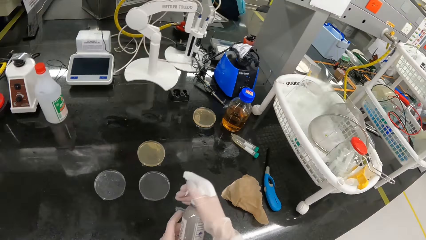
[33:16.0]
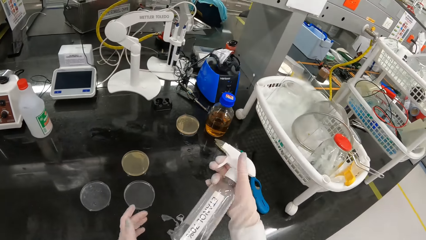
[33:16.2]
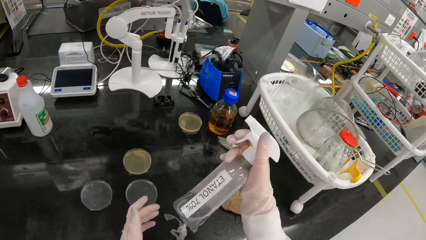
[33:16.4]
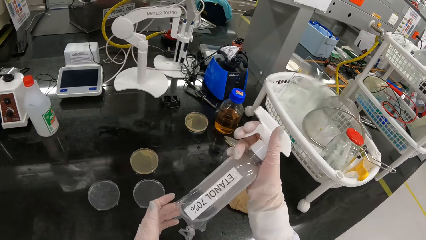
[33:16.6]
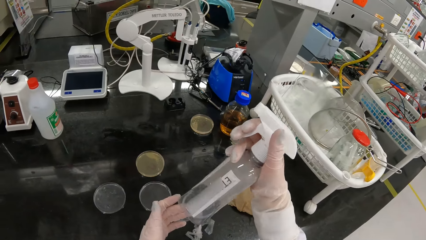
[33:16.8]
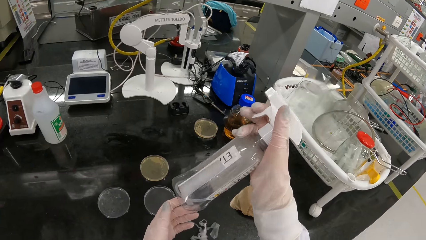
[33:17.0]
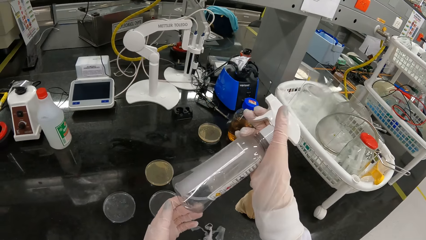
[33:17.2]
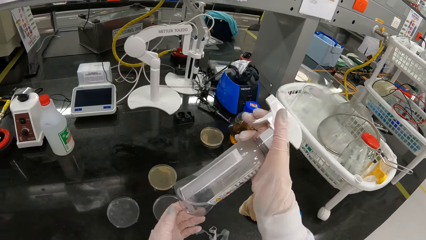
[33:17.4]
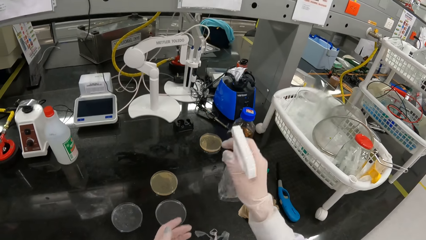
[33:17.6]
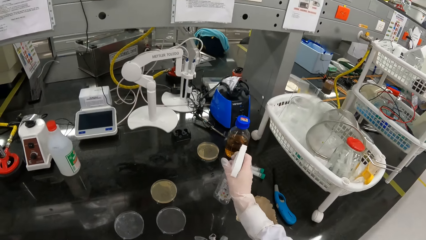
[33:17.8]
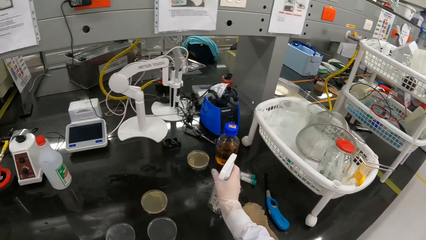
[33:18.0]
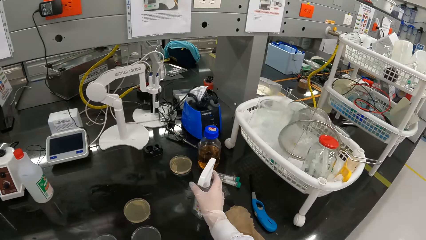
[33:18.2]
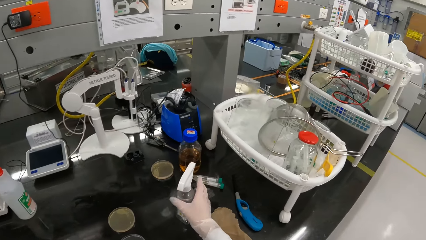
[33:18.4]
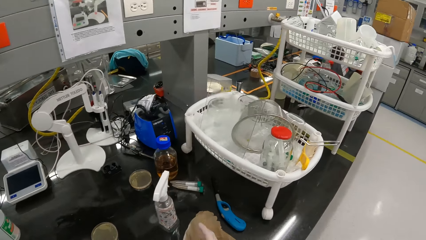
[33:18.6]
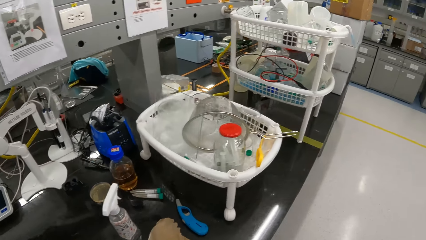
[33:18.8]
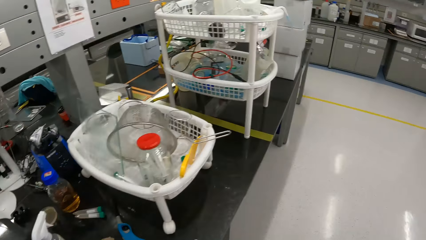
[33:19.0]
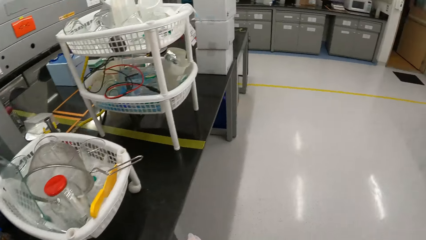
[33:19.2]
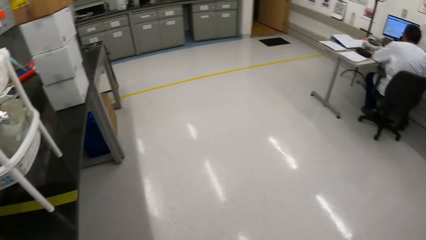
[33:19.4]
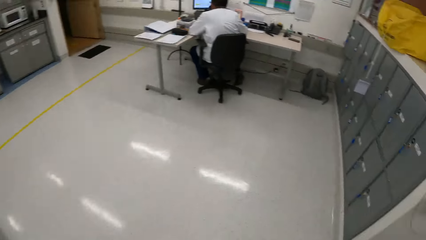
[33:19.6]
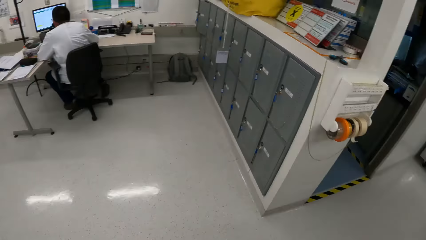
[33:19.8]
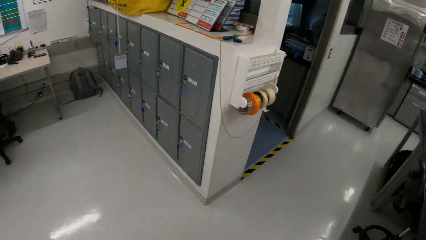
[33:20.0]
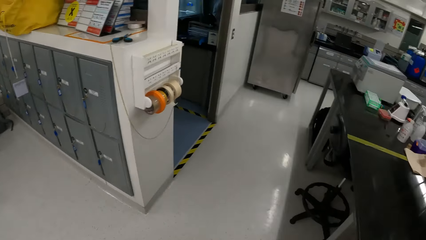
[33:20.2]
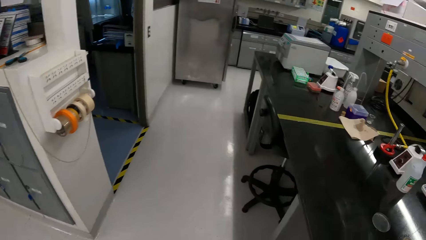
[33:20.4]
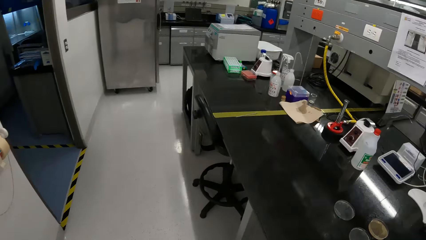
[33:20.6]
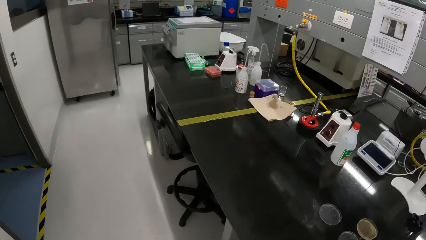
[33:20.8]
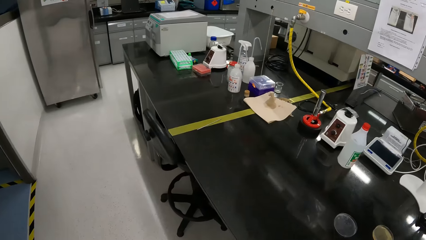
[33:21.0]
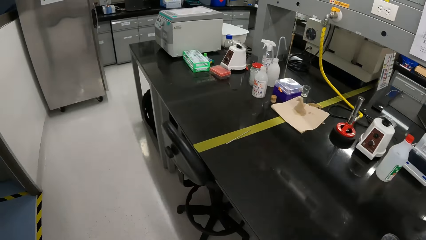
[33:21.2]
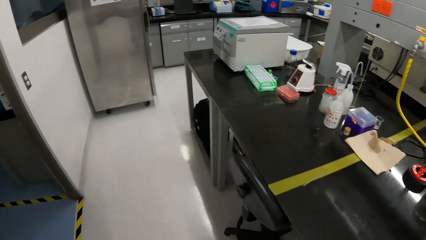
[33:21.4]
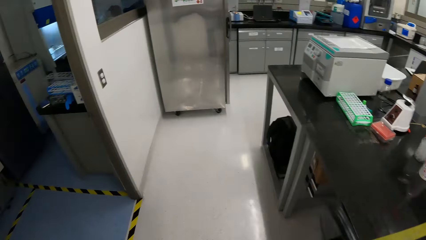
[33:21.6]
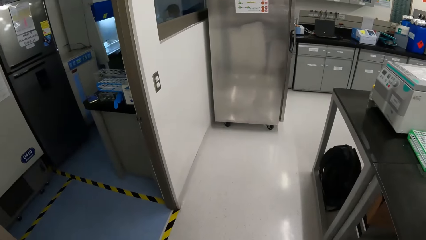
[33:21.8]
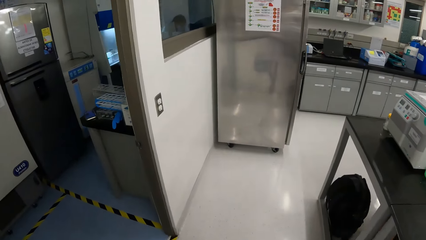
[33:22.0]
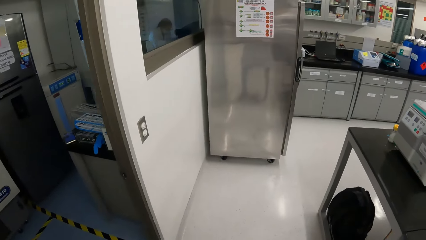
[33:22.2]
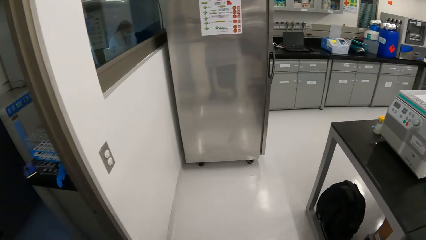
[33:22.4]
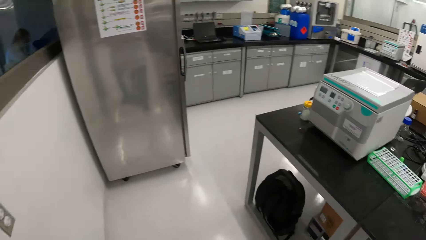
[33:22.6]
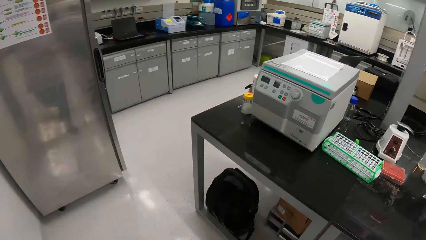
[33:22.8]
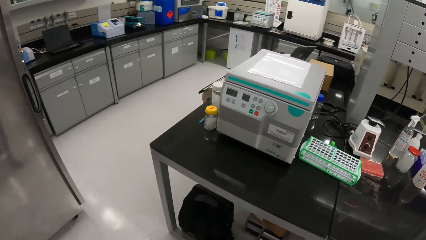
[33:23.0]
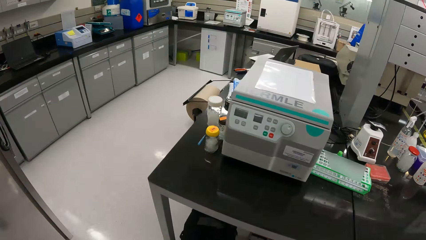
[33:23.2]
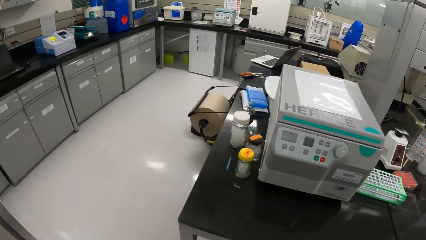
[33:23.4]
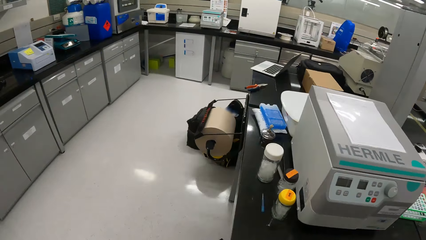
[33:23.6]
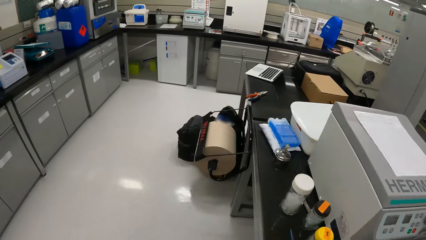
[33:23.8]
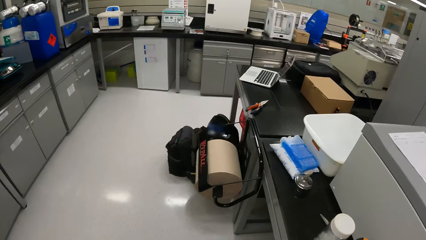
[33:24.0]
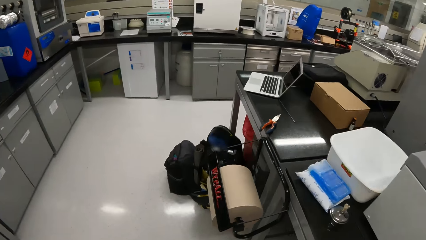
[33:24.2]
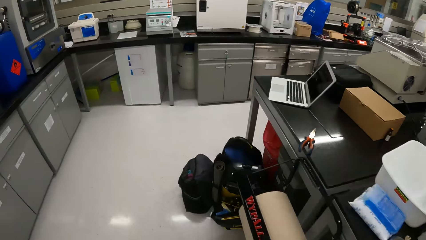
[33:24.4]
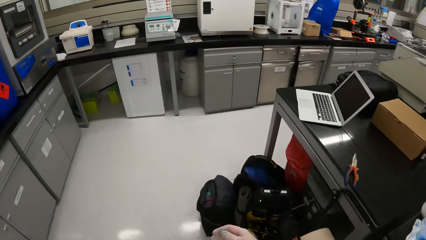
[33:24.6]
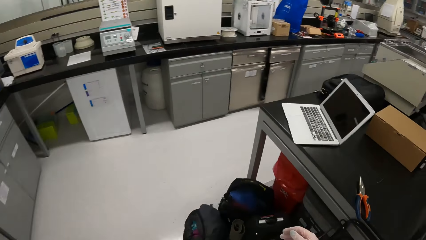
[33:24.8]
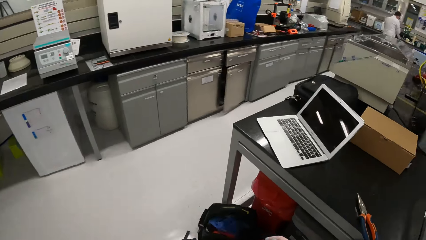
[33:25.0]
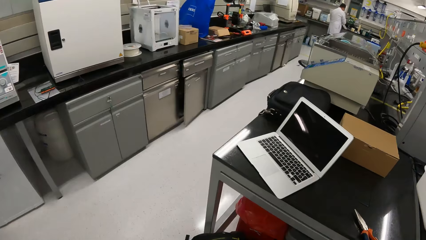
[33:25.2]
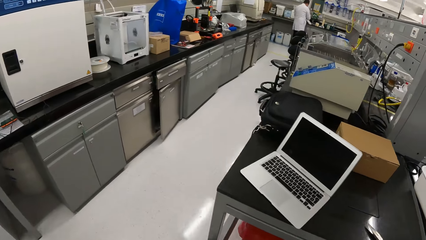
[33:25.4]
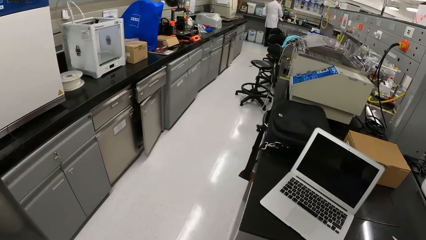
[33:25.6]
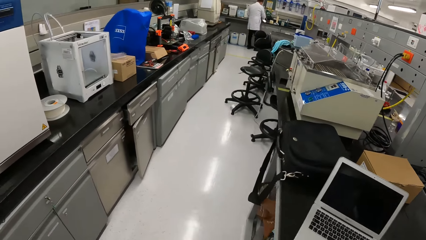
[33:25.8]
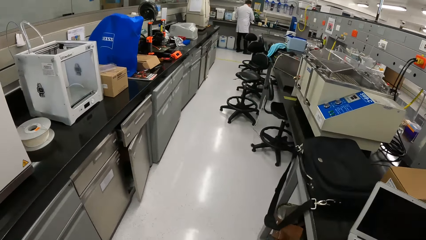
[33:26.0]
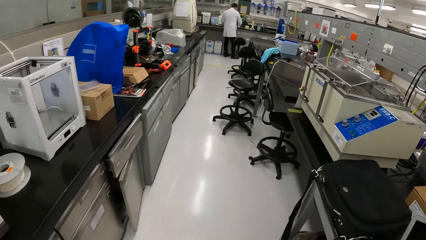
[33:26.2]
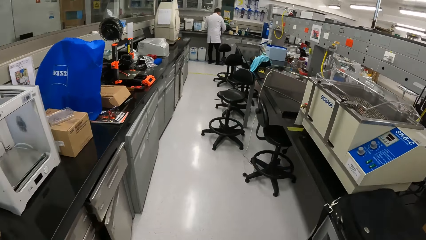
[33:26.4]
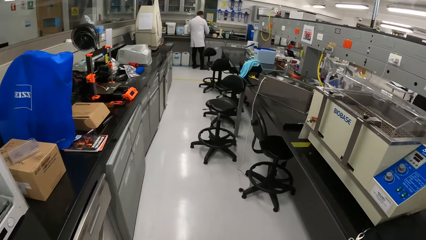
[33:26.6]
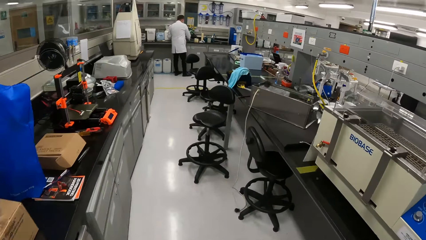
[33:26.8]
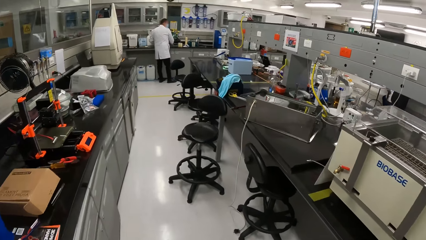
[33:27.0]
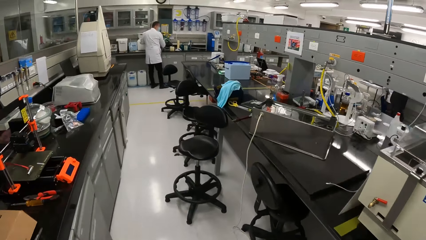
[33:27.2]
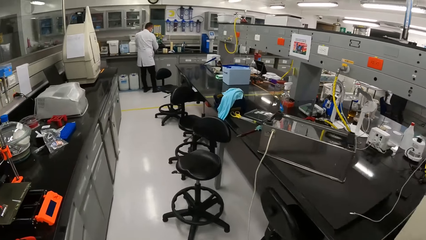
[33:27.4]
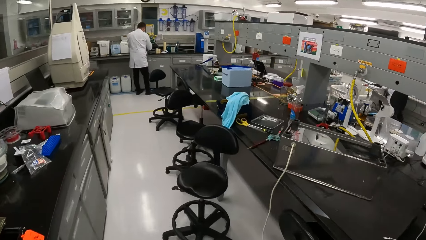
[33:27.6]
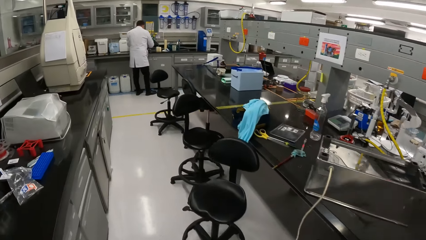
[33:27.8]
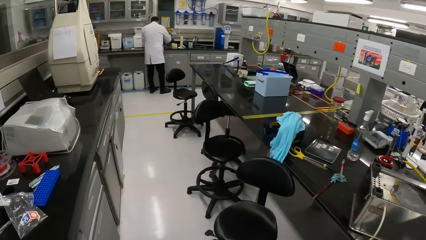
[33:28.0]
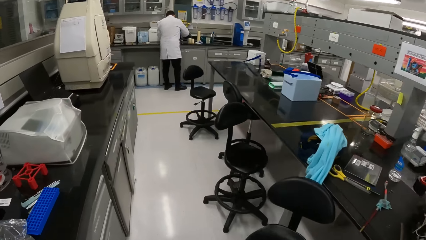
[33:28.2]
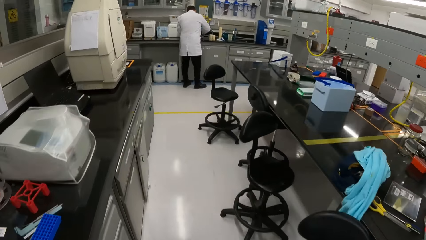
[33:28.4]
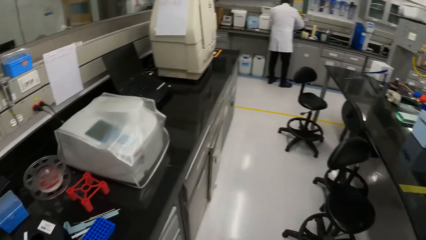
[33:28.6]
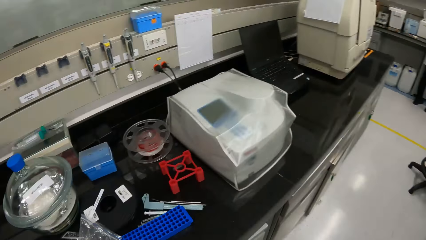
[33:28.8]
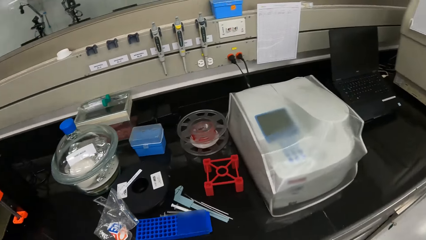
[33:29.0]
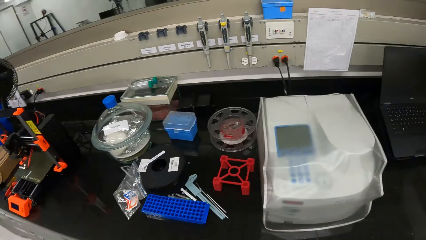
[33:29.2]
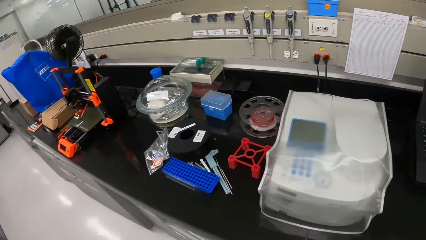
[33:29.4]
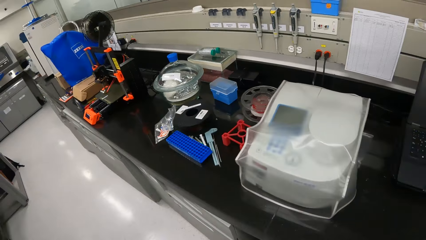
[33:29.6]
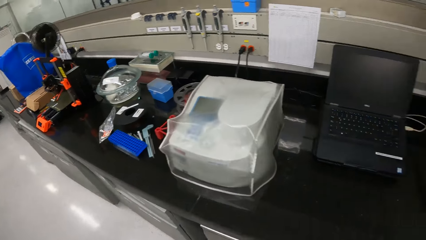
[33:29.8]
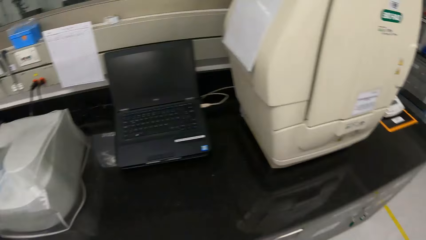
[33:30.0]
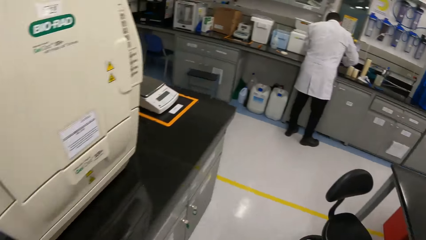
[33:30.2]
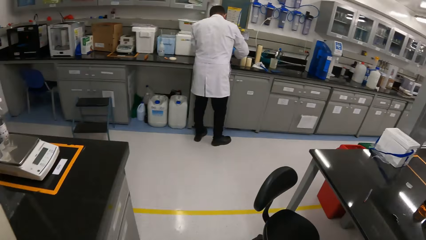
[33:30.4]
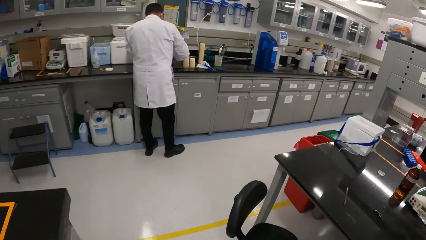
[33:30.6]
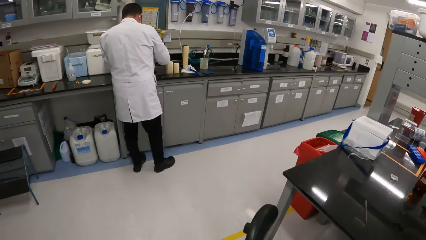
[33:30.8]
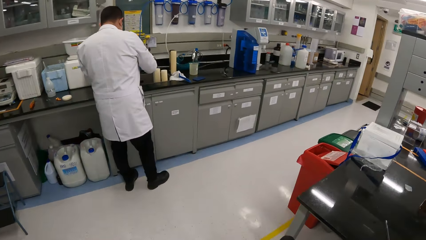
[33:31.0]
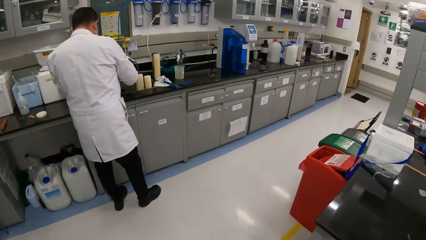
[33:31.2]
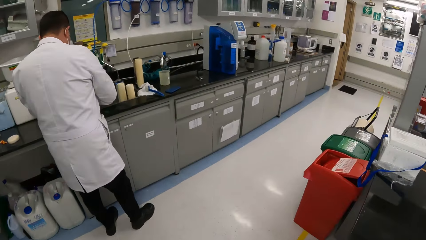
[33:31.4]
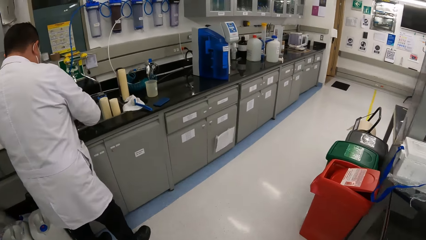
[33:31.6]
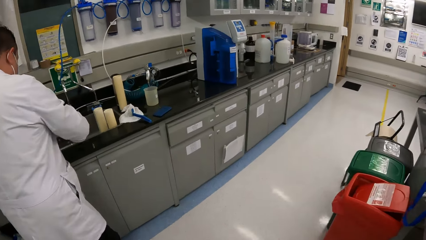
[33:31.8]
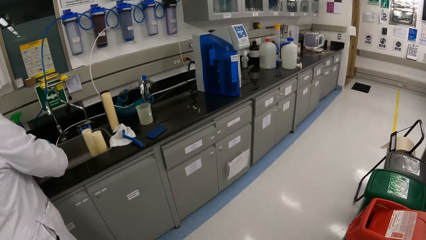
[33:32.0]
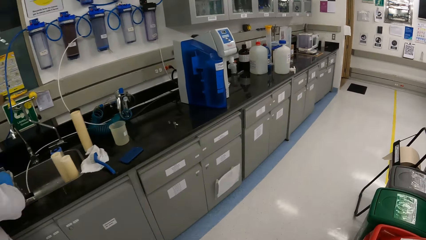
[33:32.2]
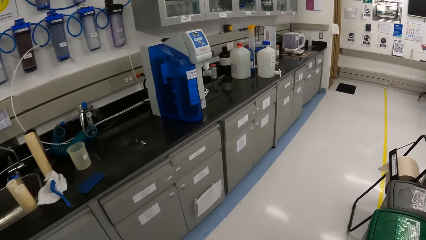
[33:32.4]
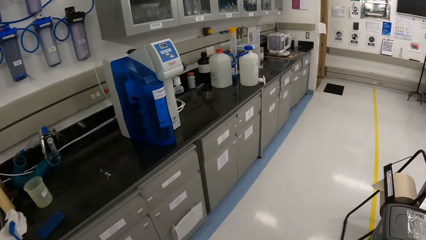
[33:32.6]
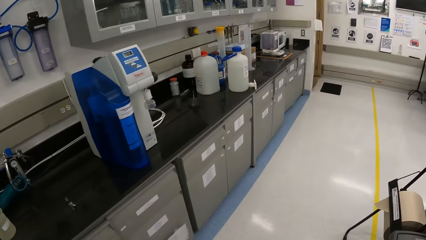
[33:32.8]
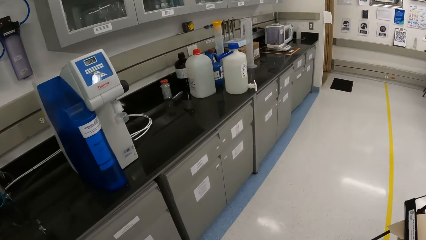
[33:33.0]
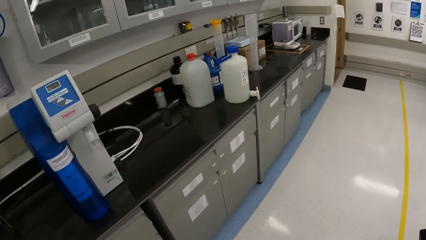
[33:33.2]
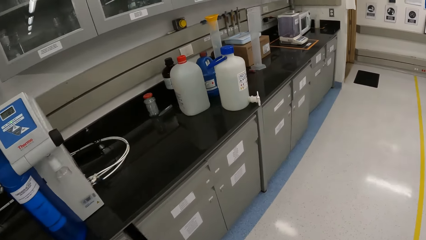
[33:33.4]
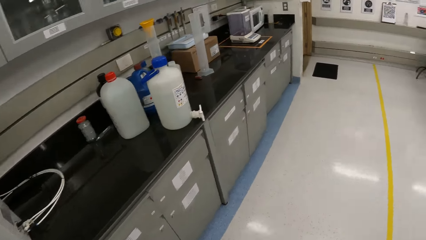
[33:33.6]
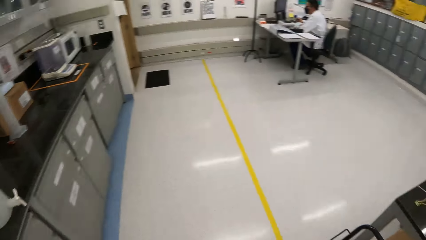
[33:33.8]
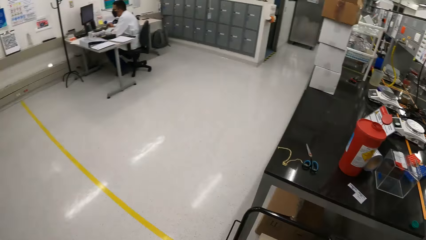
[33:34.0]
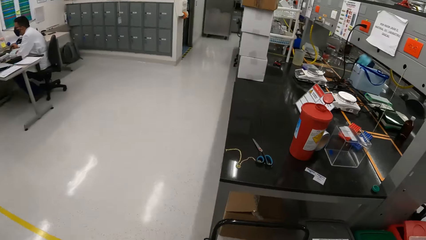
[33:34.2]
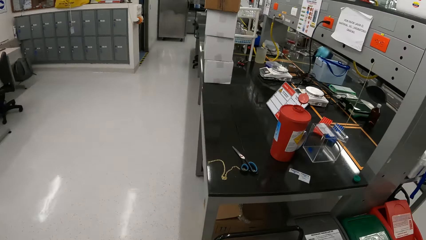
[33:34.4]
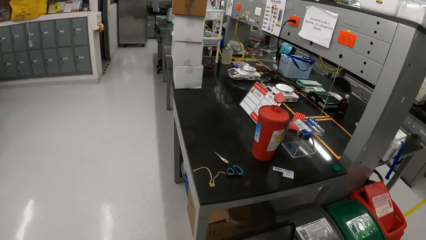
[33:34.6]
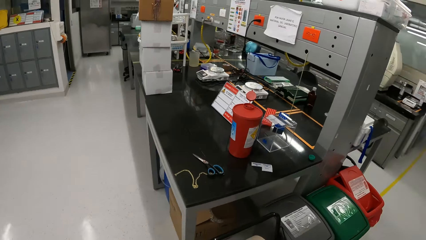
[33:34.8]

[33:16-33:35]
The camera wearer shakes the bottle of sanitizer with her right gloved hand. She looks at the bottle. She drops the bottle of sanitizer on the table with her right gloved hand. She looks around and walks in the room.
